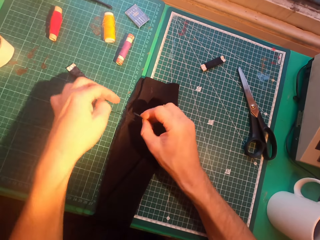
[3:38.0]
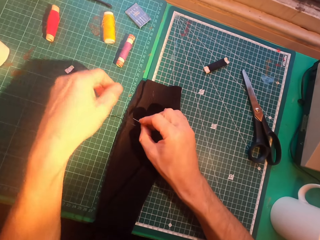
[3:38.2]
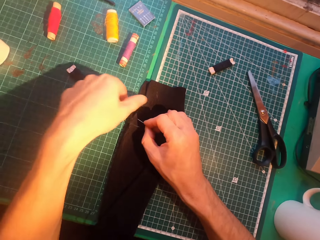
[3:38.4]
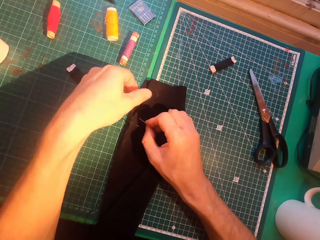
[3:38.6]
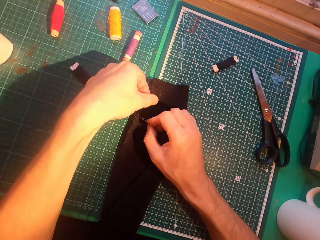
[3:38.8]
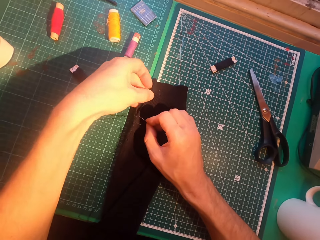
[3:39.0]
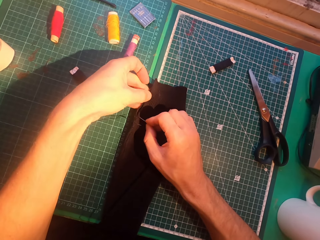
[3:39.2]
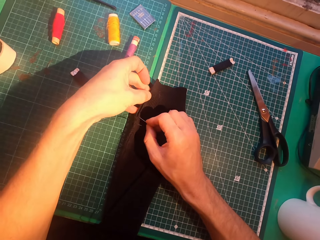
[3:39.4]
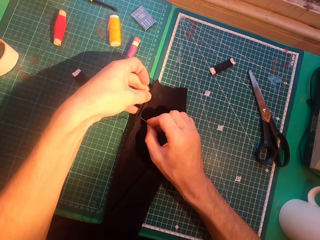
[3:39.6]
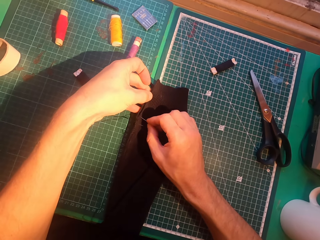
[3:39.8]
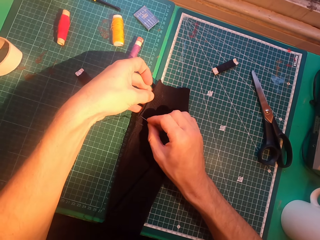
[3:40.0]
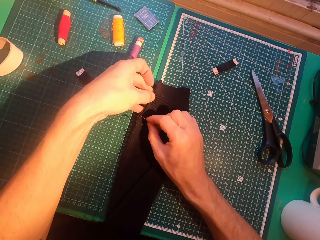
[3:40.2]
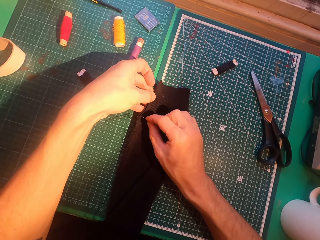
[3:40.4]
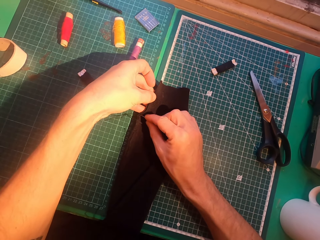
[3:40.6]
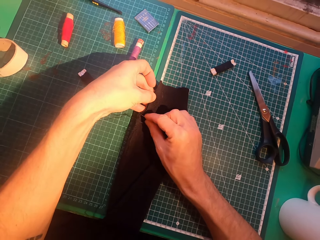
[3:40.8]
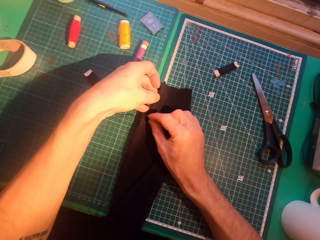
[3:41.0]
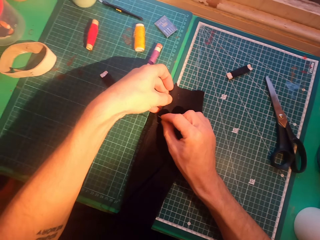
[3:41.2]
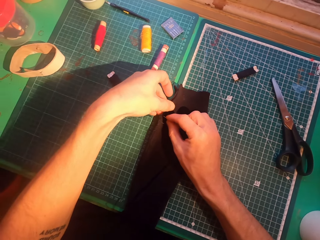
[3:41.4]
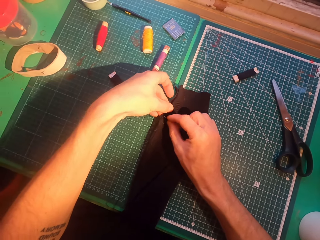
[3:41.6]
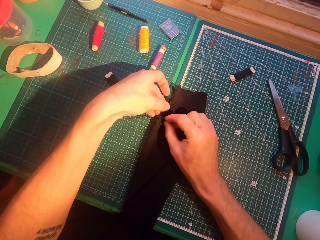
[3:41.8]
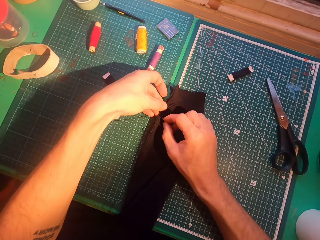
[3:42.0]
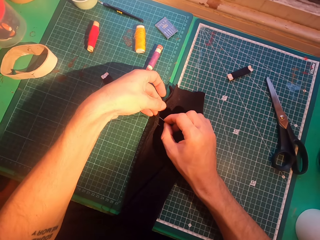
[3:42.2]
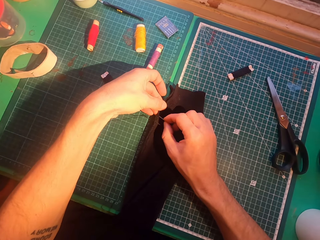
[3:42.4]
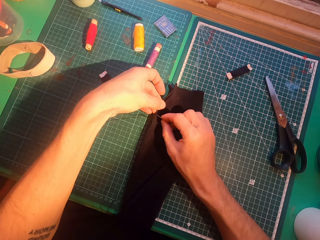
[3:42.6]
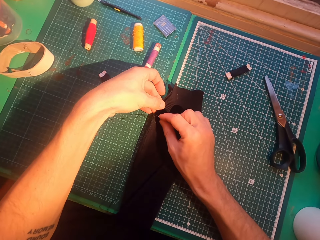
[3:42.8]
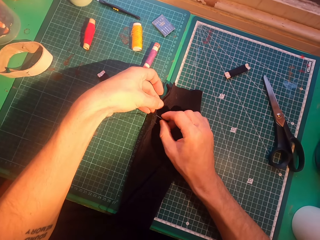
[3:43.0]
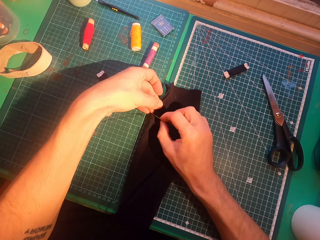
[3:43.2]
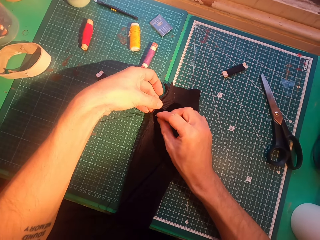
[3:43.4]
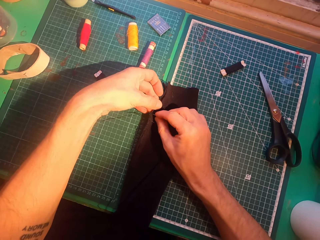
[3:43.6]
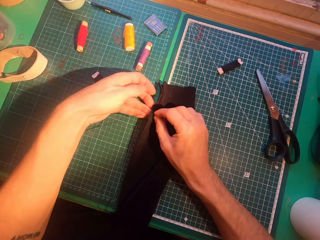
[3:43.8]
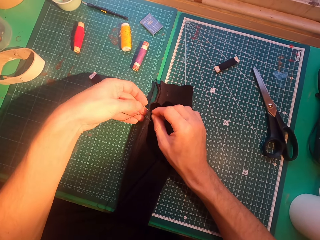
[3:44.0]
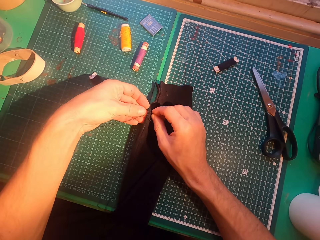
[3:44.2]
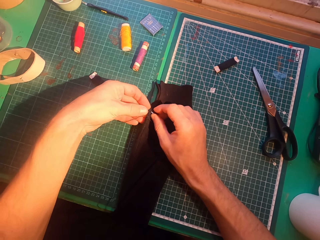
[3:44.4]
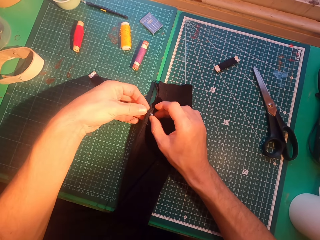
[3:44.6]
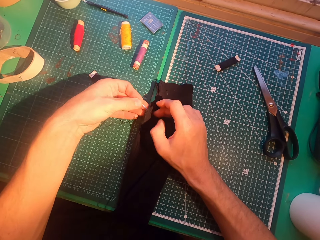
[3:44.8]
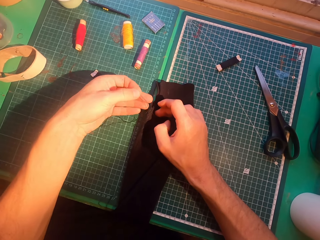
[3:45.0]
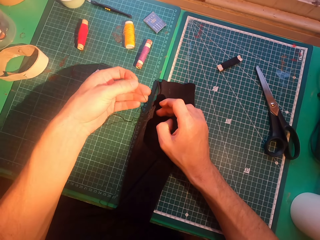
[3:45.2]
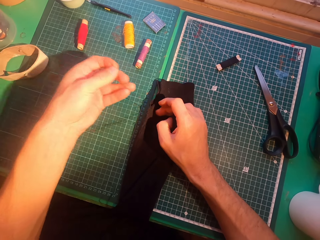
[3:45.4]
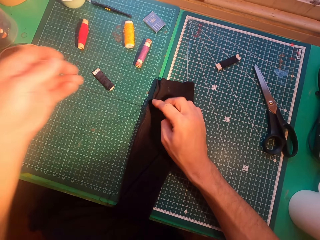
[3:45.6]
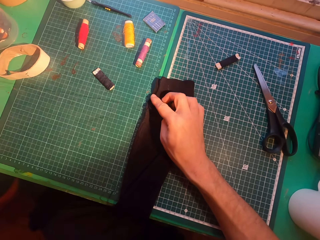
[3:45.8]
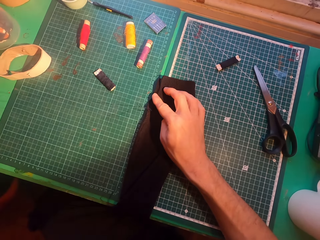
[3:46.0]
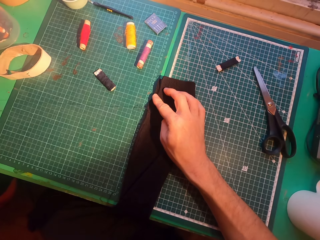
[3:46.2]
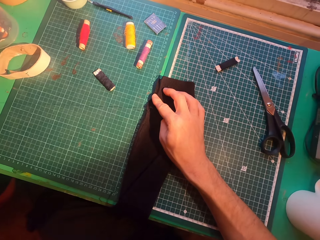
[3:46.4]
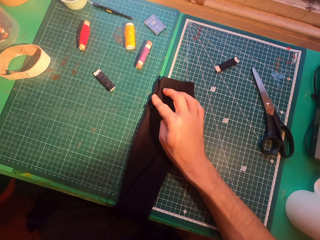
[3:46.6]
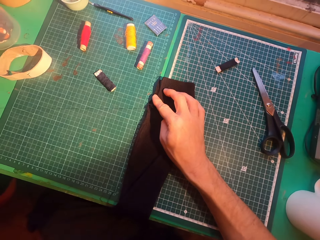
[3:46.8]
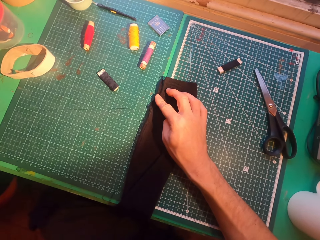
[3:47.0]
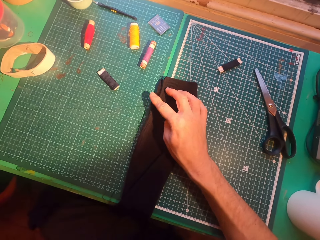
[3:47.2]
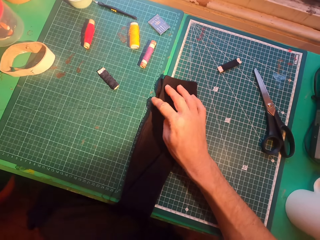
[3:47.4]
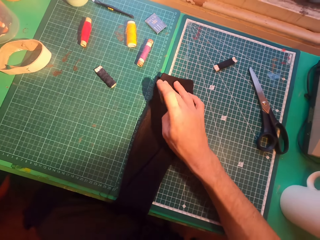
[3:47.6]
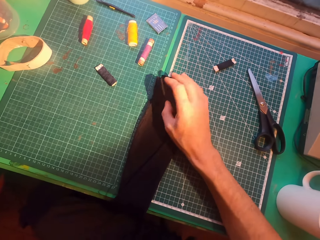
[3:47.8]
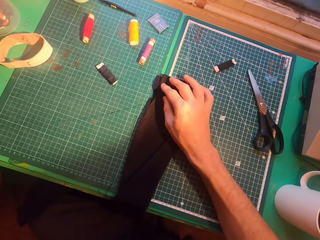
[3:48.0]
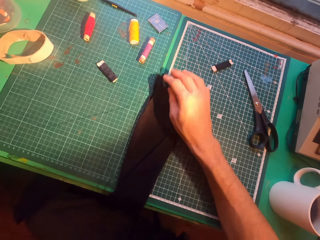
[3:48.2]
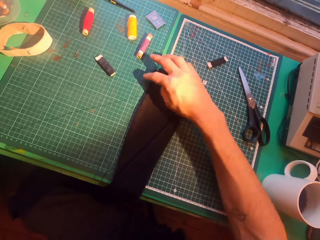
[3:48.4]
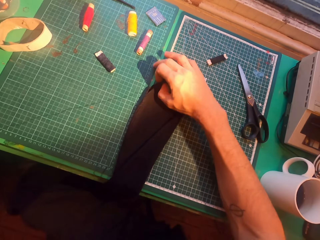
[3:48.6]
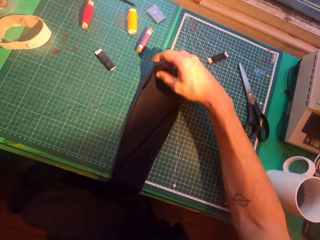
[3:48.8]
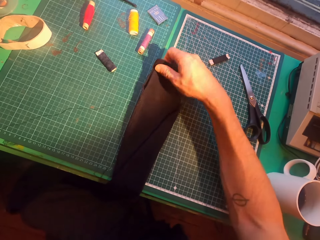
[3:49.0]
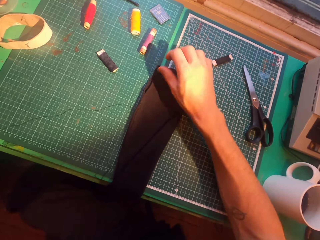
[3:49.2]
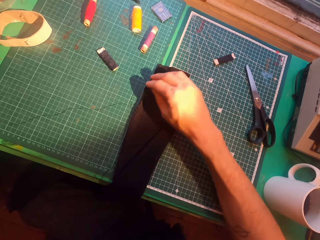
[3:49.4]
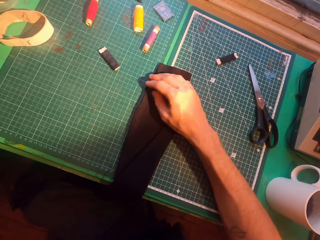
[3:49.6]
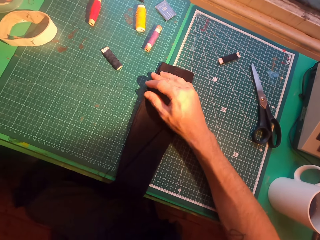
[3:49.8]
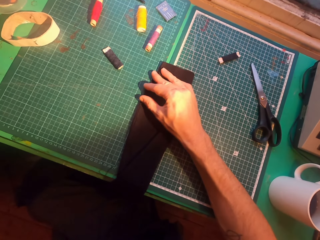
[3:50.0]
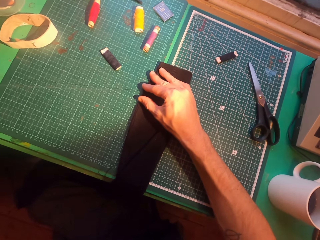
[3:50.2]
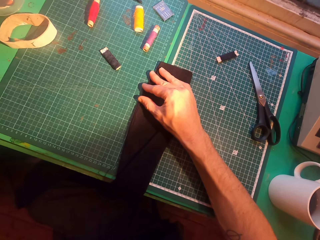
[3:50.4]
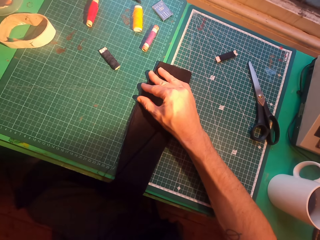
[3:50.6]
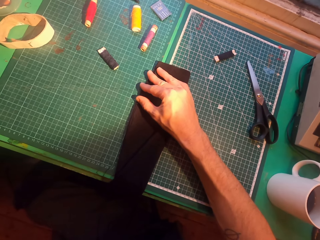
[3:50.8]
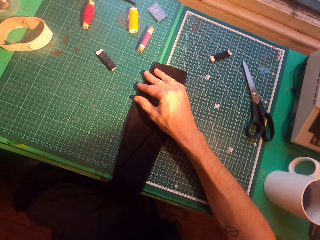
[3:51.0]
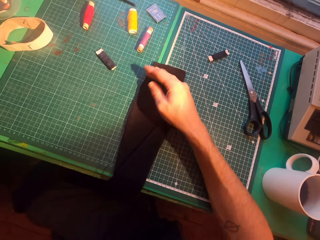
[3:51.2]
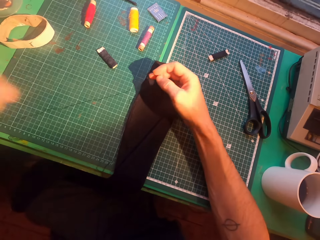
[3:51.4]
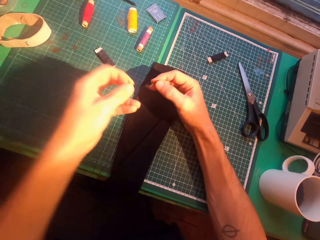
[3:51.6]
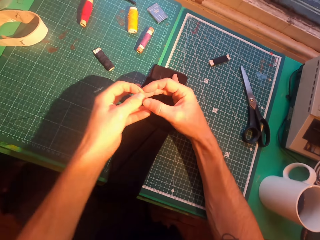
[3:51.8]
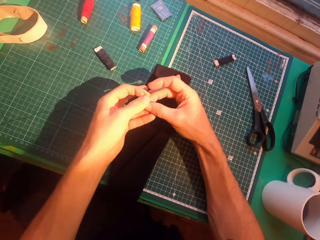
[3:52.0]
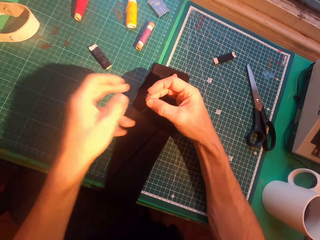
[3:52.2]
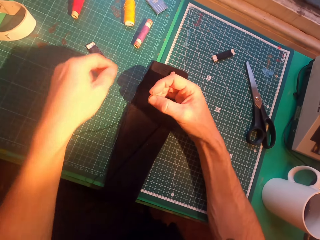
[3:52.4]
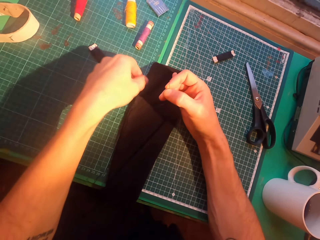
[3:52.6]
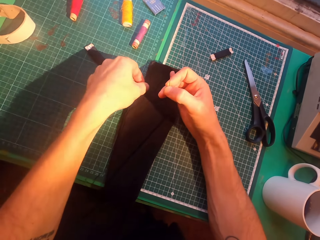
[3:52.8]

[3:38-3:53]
The camera wearer inserts a needle in a sweater. They straighten a thread. They straighten the sweater.

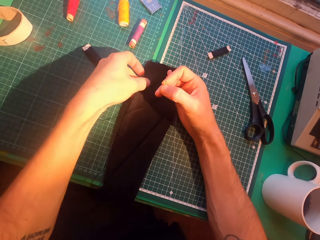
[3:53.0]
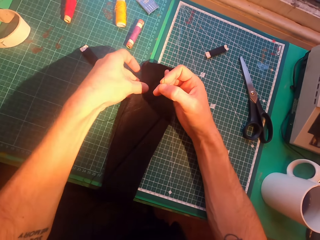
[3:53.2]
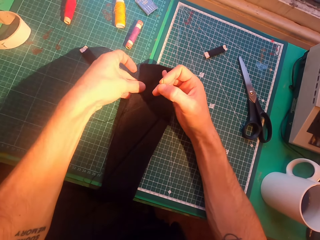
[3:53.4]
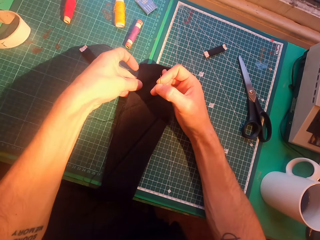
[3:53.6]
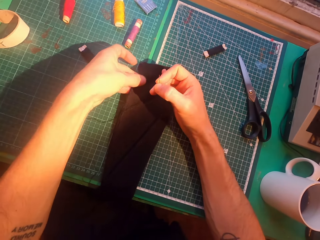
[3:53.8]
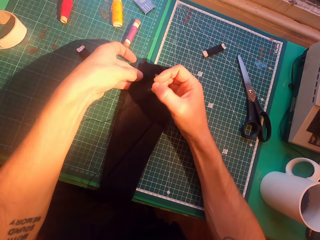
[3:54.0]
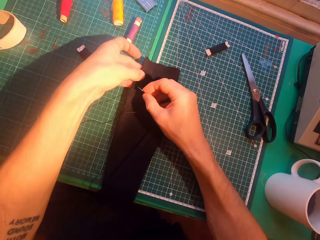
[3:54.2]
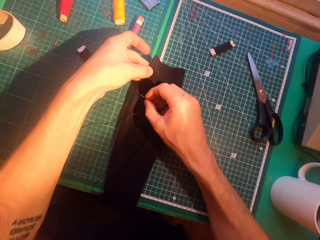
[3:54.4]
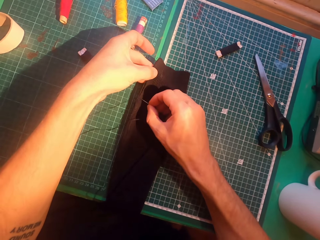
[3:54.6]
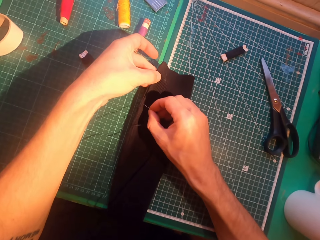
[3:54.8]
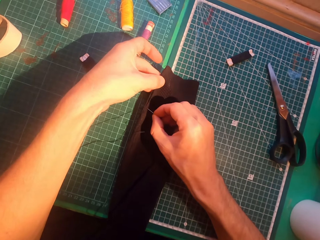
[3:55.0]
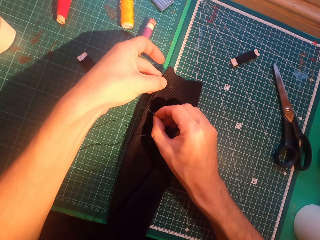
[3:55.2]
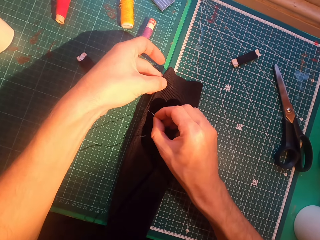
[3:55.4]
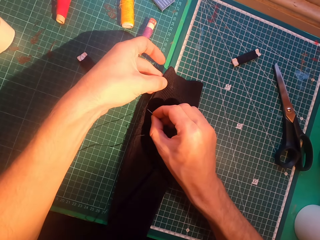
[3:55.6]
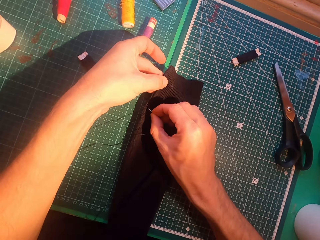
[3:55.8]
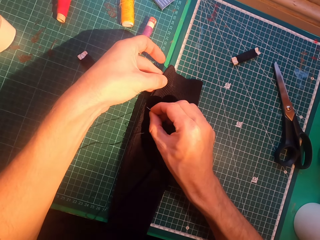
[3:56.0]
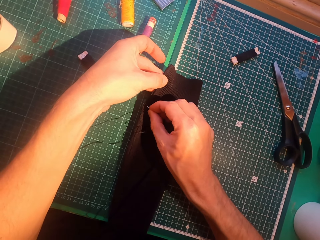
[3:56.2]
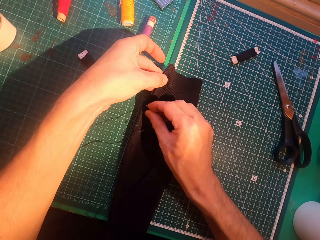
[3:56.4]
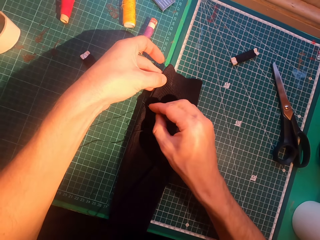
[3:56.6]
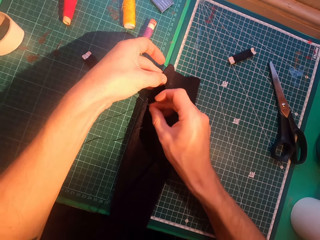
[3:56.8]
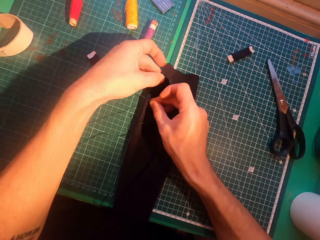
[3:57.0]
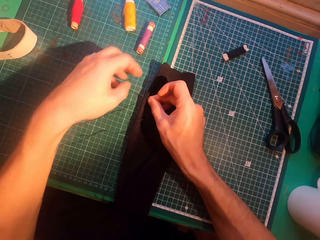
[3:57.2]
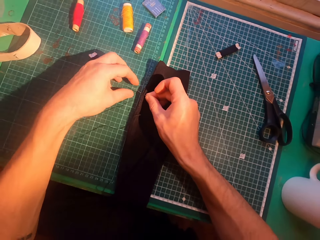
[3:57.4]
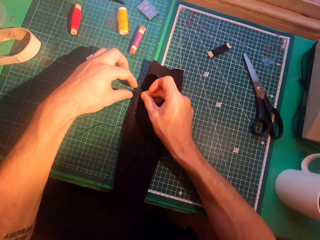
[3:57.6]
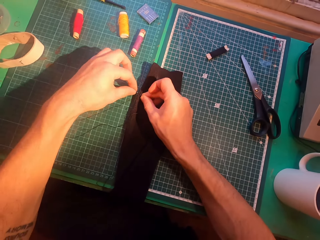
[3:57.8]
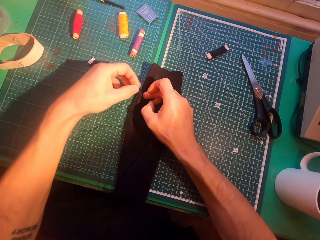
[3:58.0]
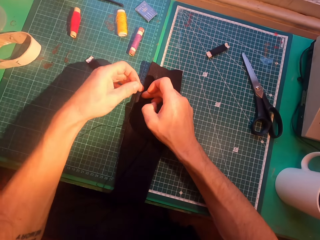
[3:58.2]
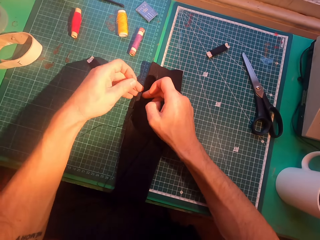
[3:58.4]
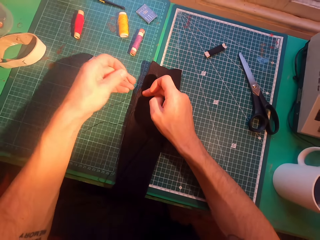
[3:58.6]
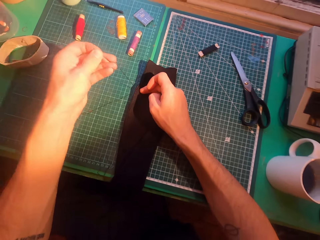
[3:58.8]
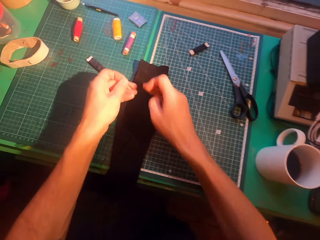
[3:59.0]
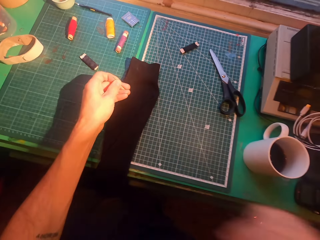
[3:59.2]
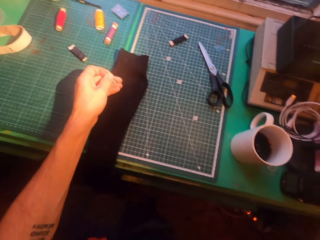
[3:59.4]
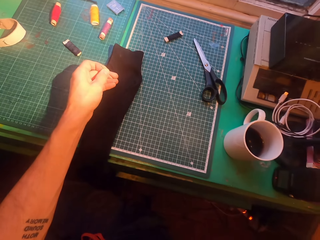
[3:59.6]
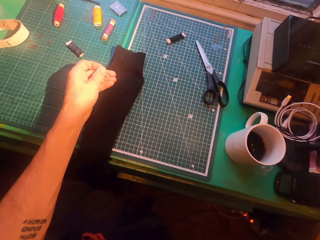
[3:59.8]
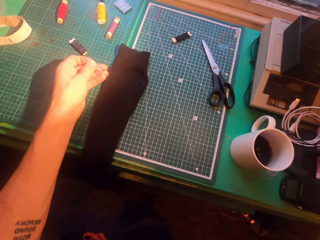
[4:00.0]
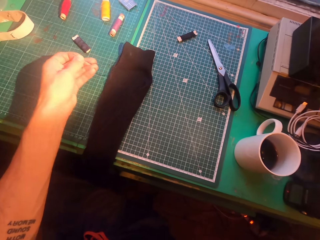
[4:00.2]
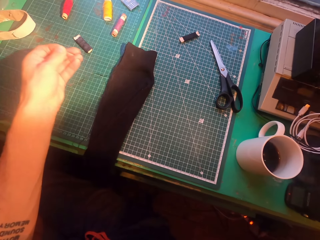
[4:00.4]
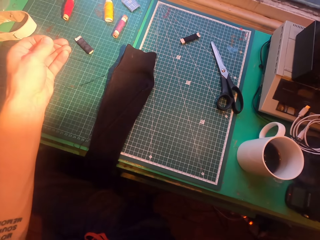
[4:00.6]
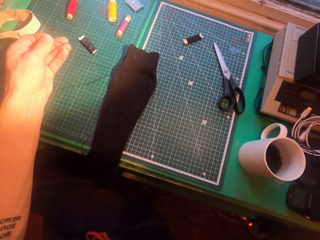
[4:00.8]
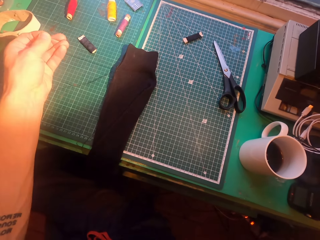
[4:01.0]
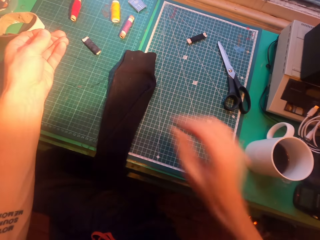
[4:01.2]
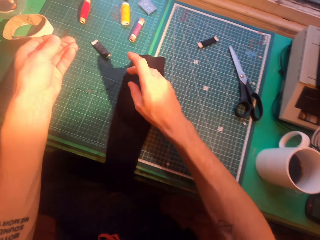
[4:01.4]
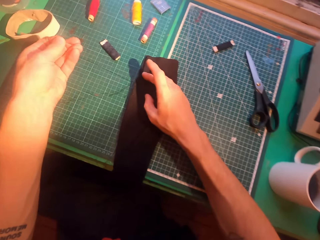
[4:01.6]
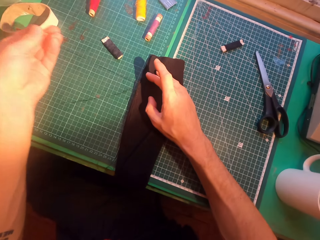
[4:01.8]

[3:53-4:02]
The camera wearer inserts a needle in a sweater. They straighten a thread. They touch the face.
